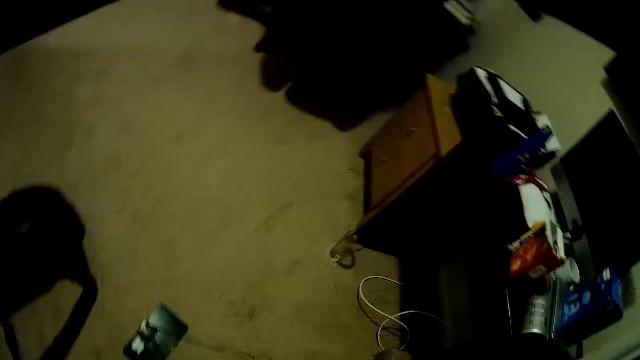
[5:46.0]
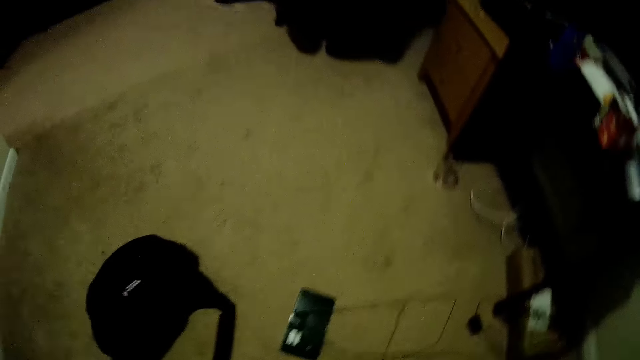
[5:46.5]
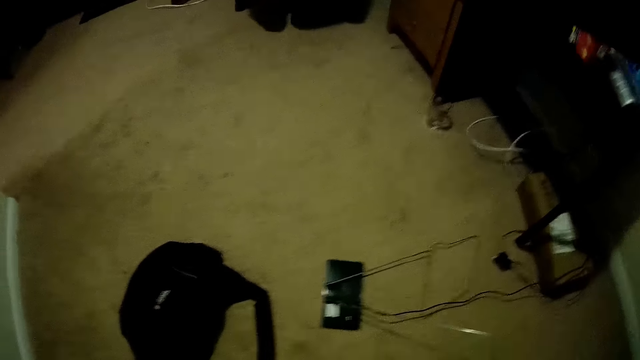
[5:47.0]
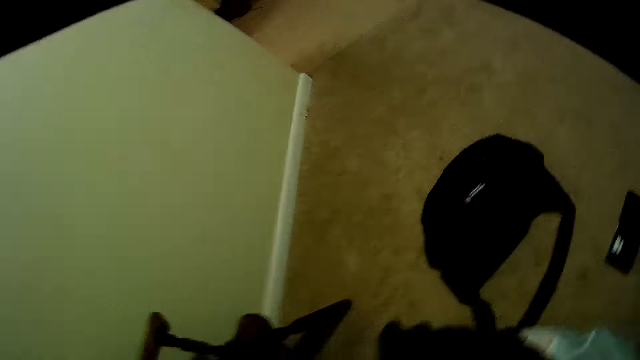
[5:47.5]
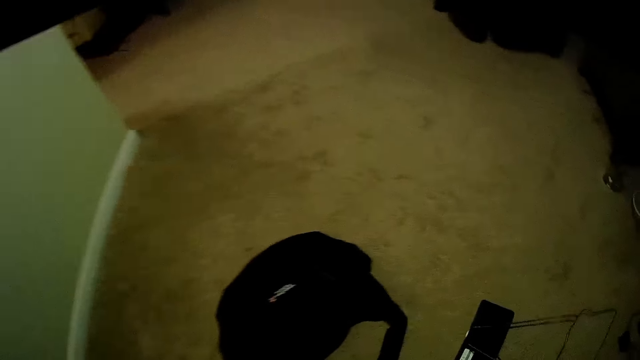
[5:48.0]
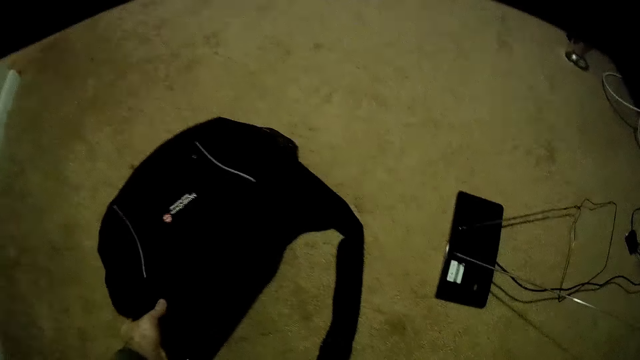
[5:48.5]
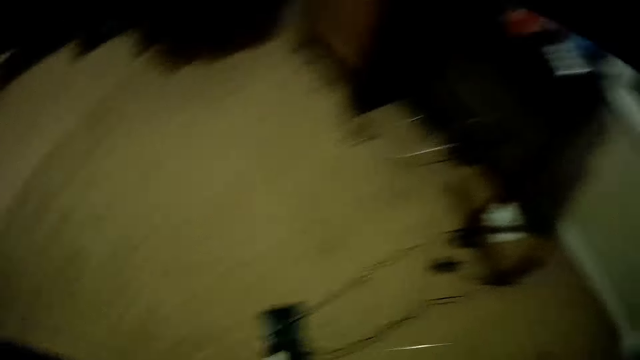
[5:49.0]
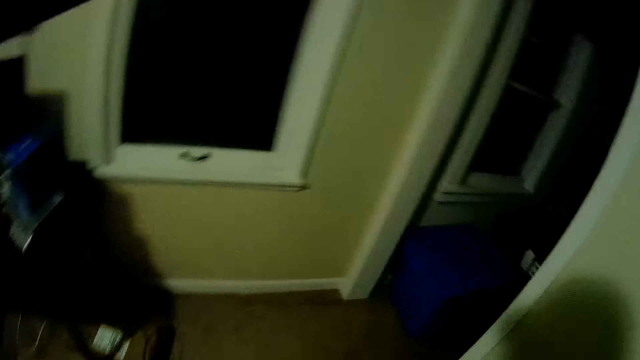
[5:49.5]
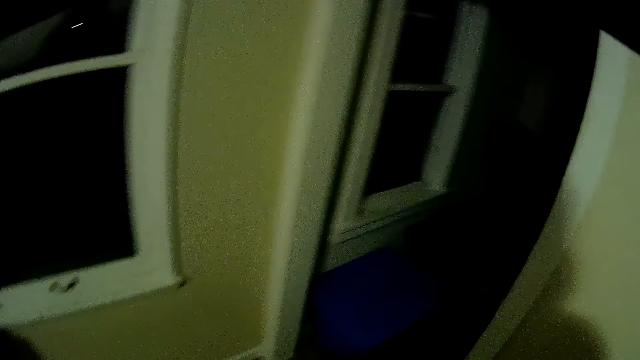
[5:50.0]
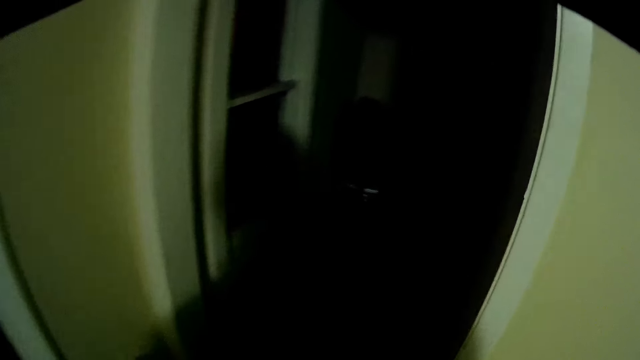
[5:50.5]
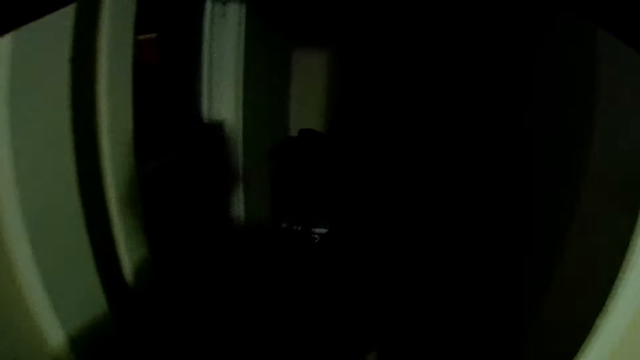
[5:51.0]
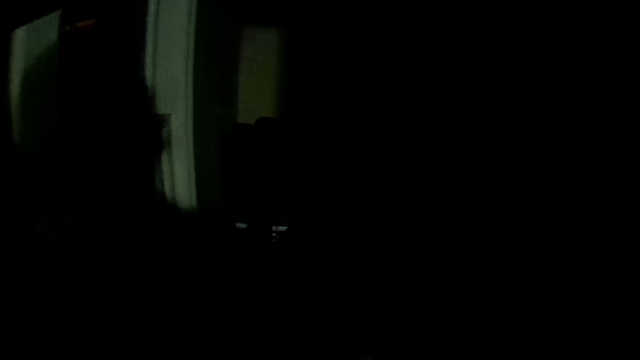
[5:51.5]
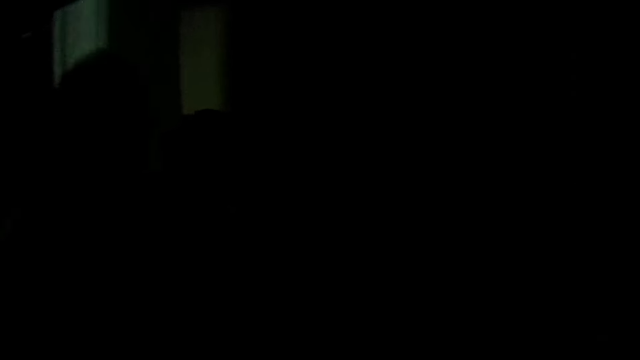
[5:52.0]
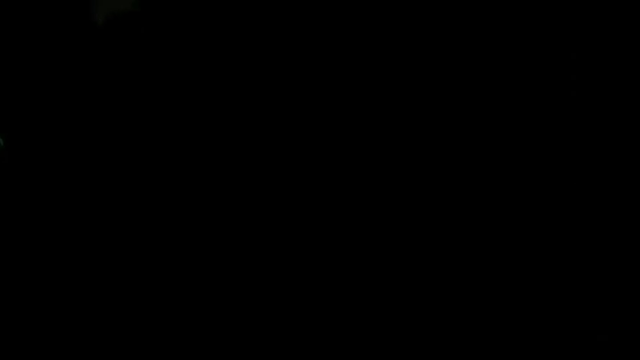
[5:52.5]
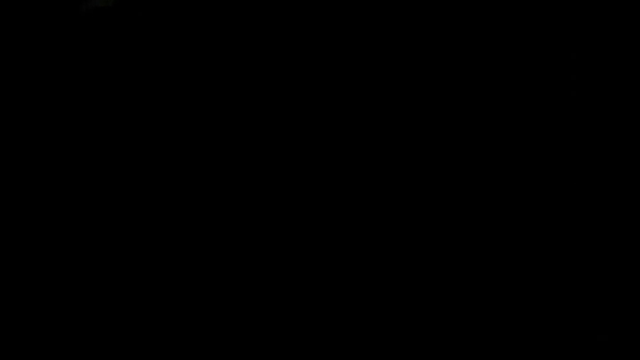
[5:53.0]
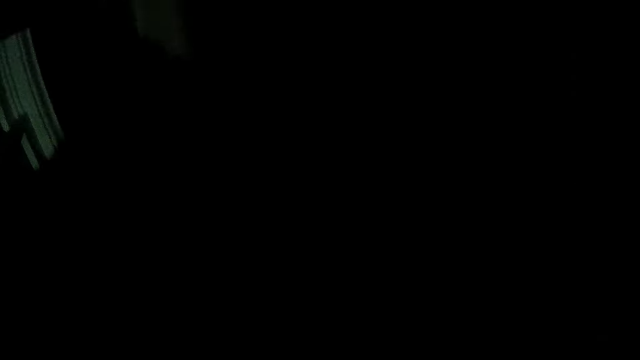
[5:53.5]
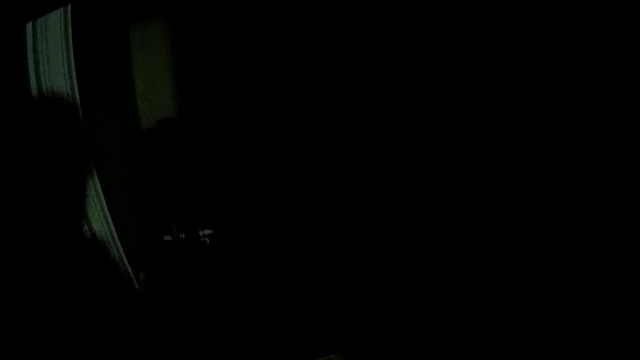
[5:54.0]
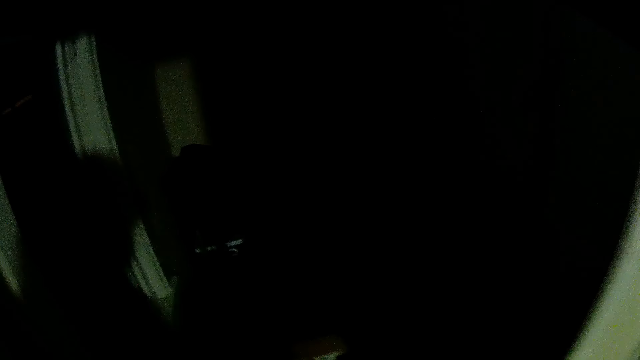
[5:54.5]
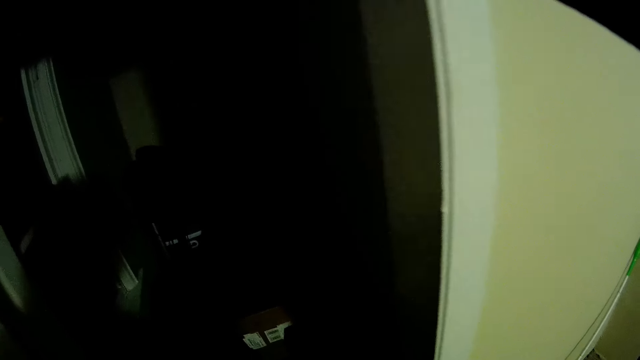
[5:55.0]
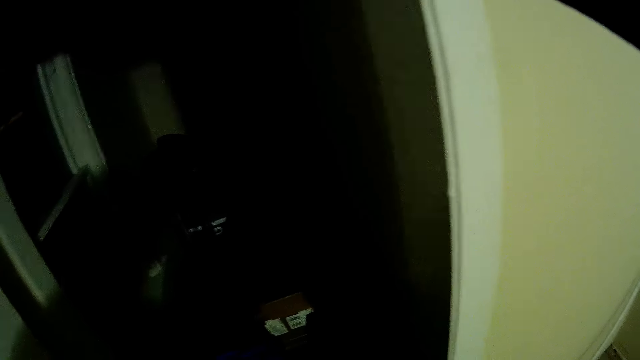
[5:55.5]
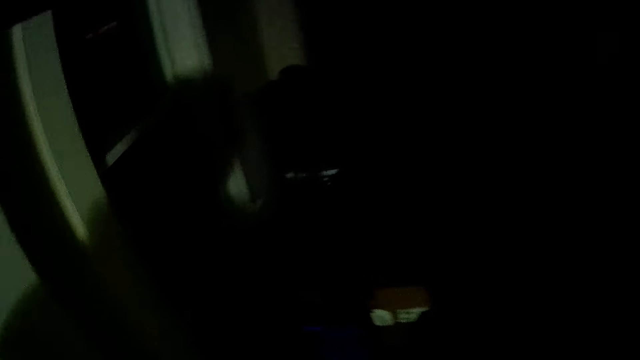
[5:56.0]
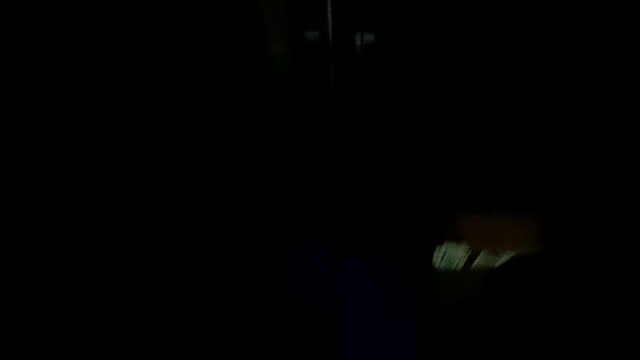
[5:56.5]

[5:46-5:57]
The camera wearer looks around. They pick up the bag, step forward, and put down the polythene bag. They look around.

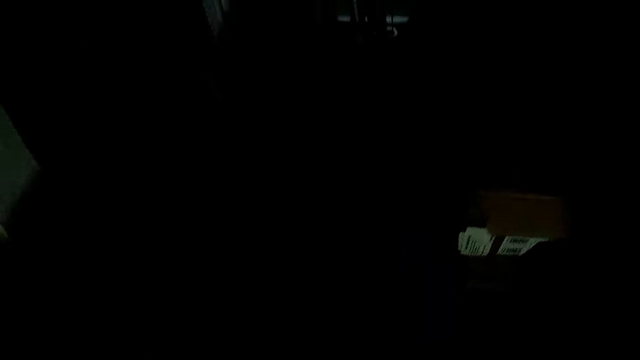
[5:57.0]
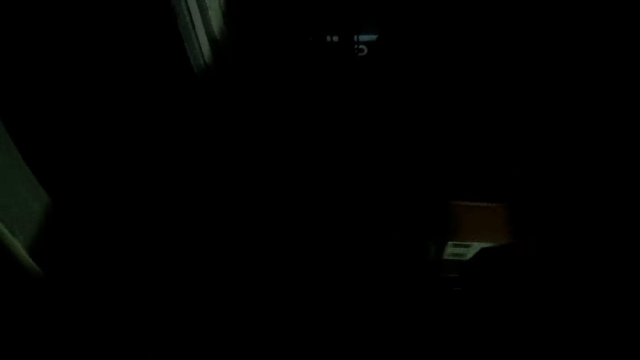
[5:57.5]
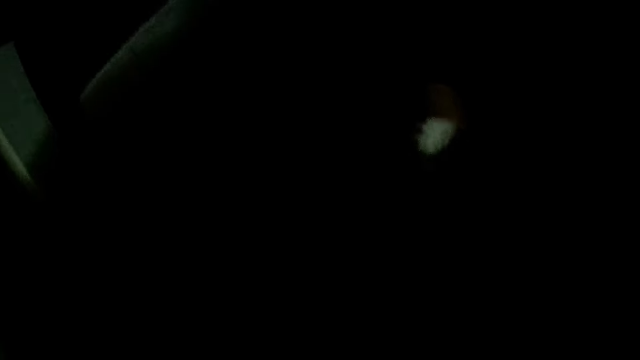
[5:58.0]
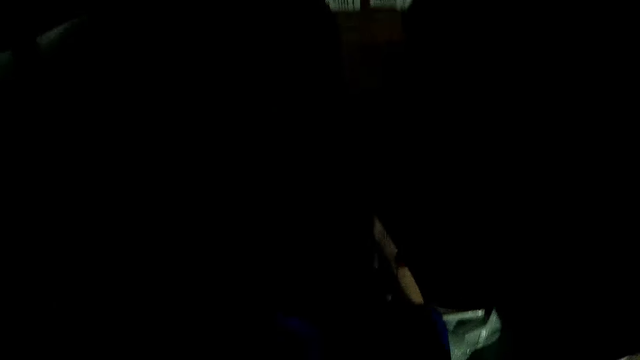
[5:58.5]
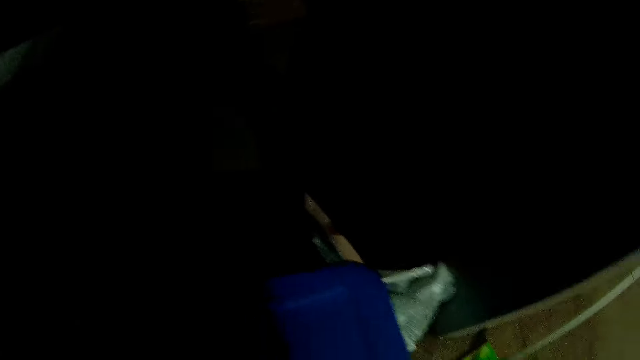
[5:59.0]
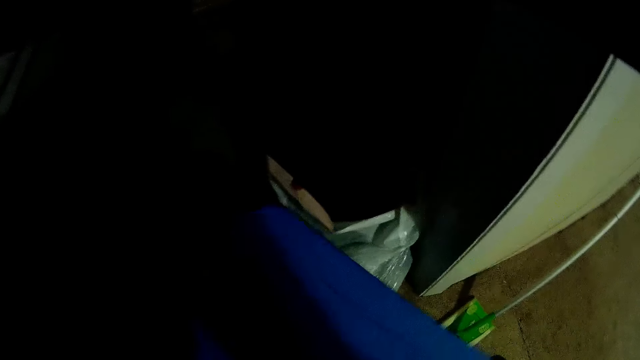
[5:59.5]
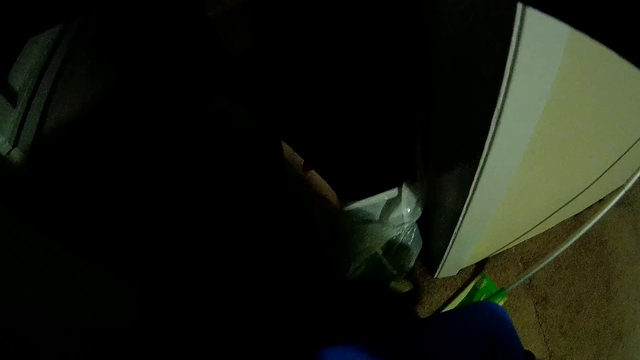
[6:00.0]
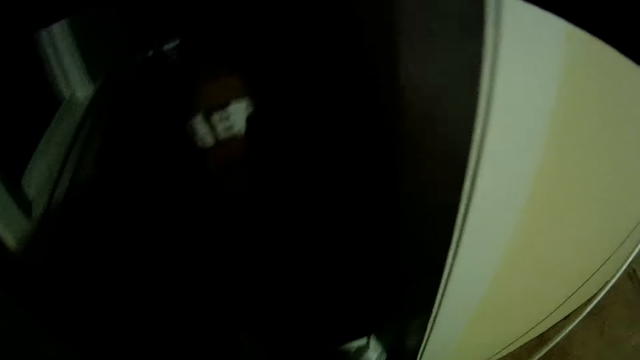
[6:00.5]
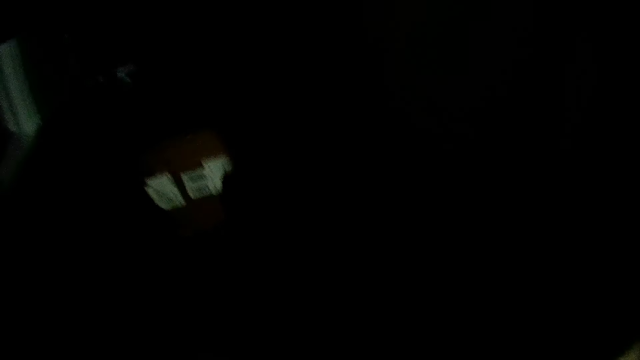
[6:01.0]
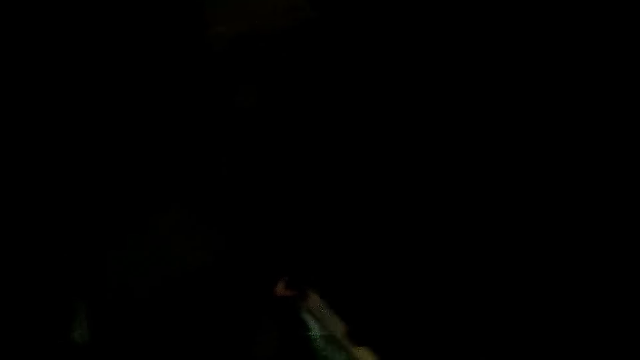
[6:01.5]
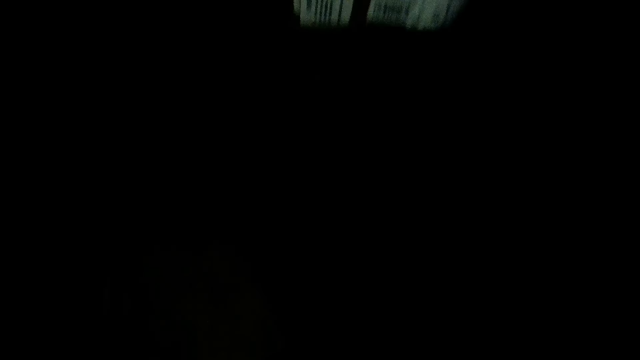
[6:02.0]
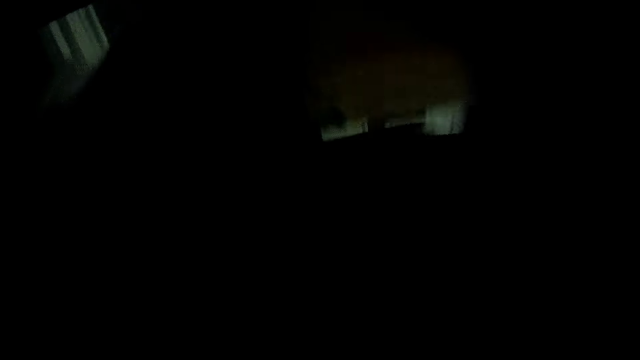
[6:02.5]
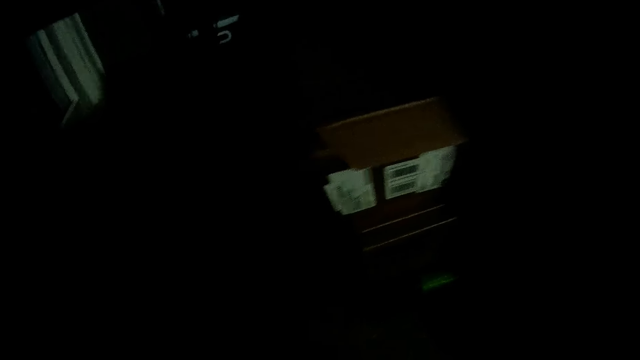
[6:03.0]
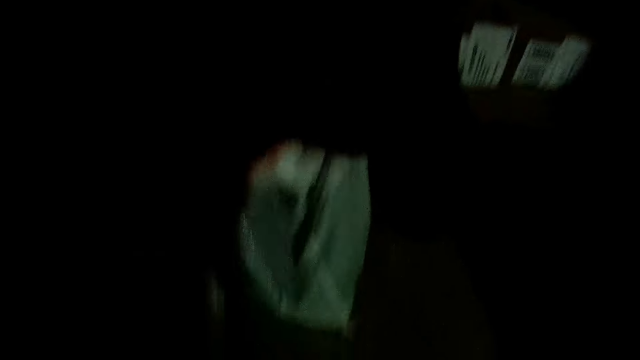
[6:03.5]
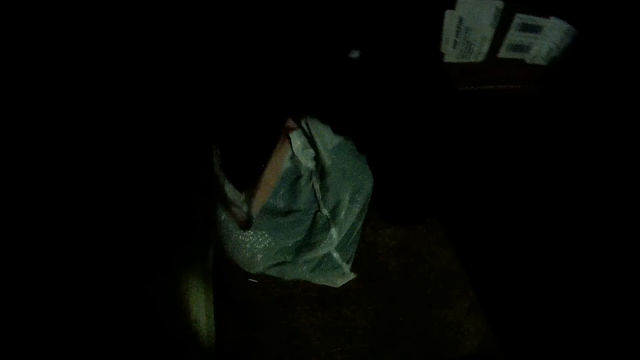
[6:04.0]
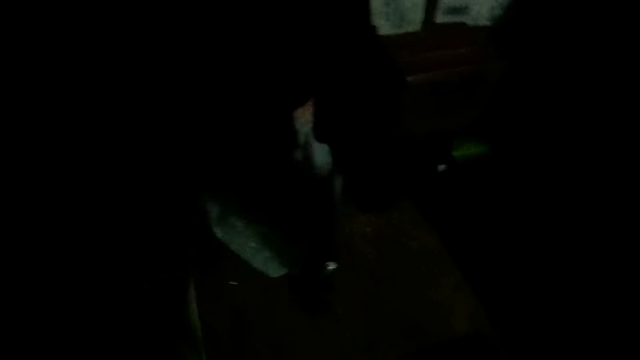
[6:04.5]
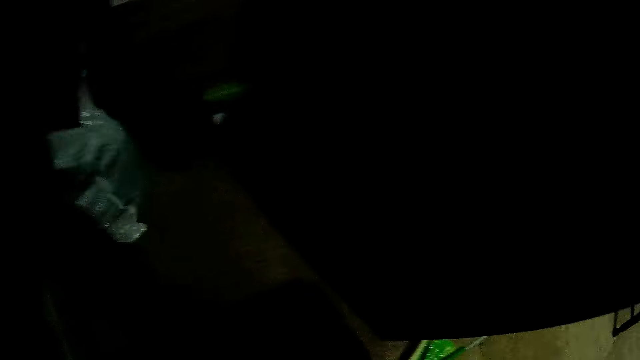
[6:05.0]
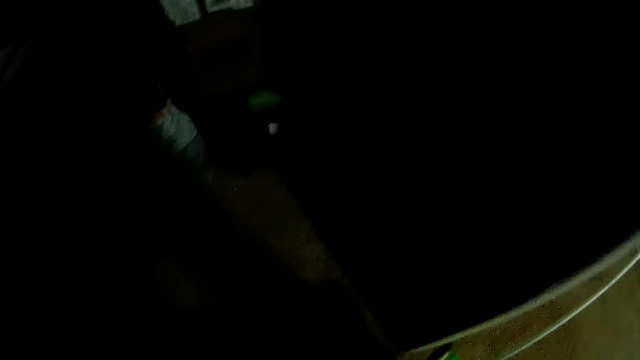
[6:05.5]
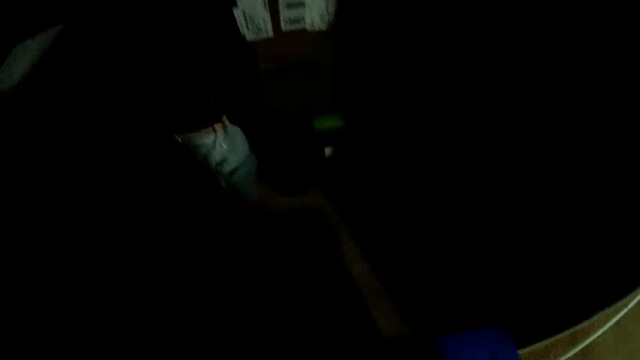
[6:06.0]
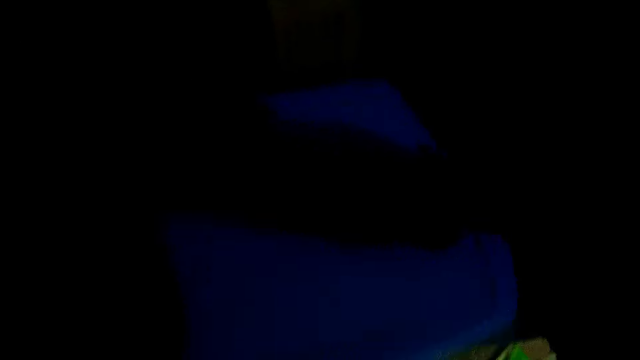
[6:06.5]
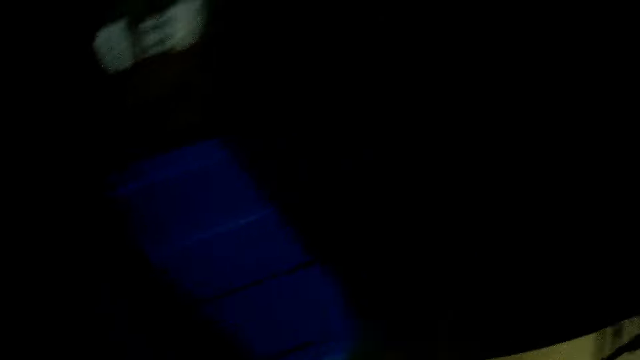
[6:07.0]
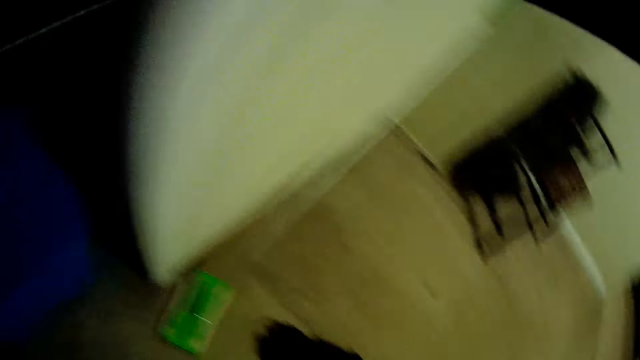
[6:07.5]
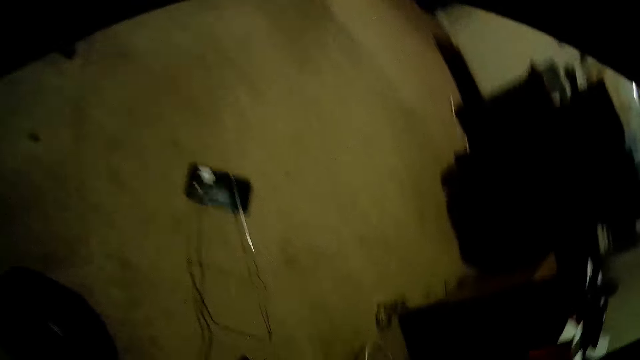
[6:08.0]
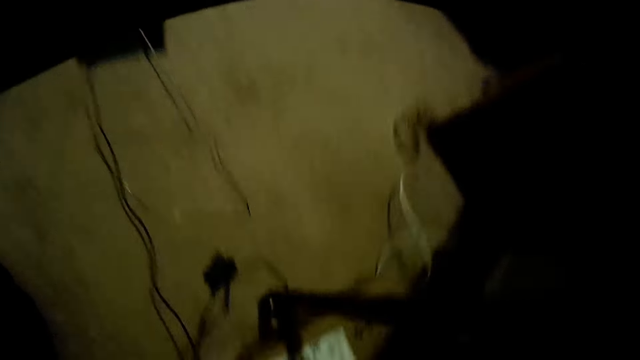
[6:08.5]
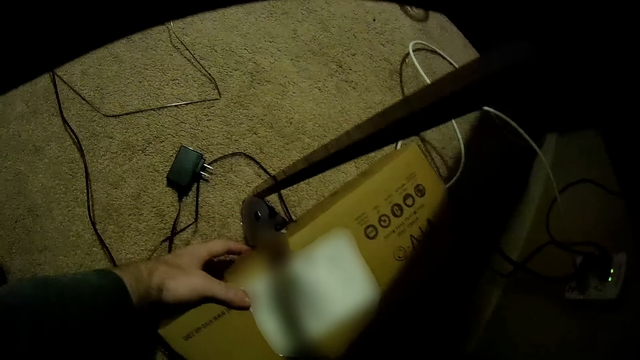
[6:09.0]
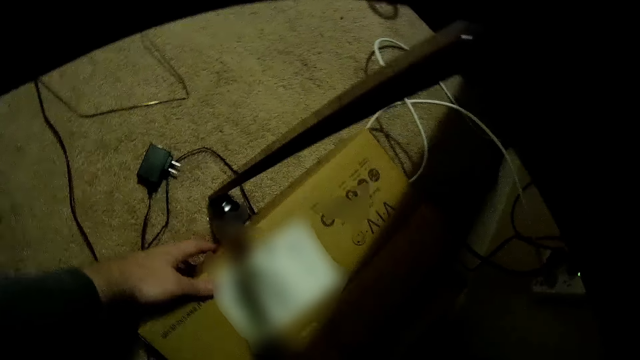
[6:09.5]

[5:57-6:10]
The camera wearer moves the tool box. They push the bucket. They put the polythene paper down. They pick up a polythene bag. They put something in the polythene bag. They put the tool box down. They lift the bucket and put down the bucket. They step forward. They arrange the toolbox.
